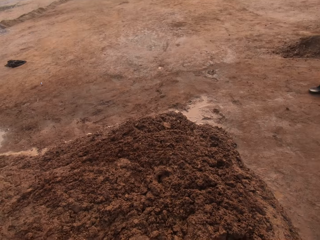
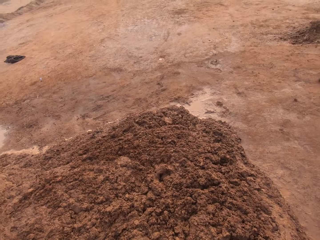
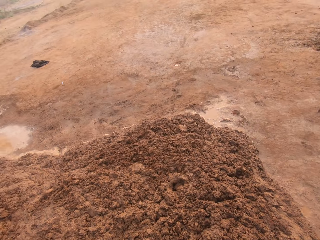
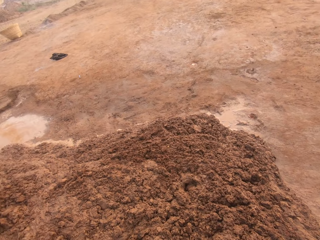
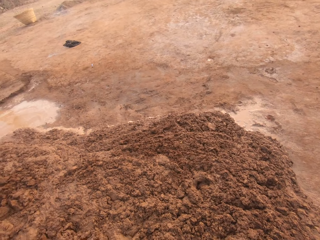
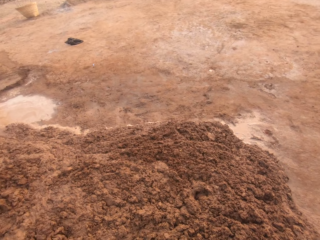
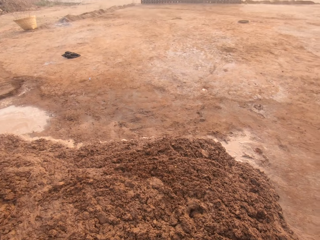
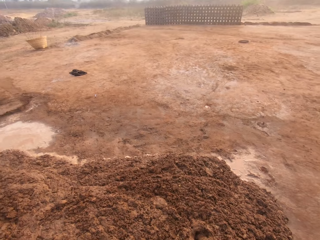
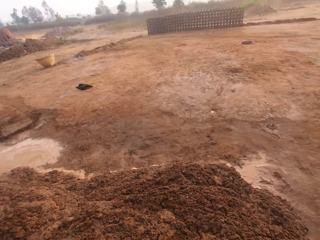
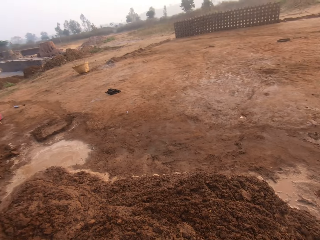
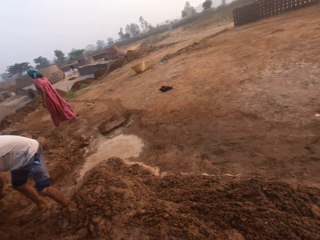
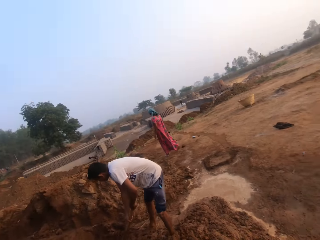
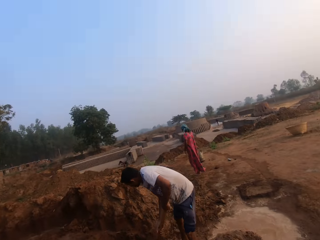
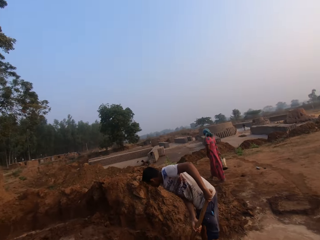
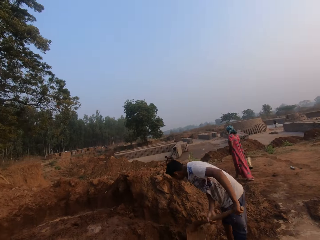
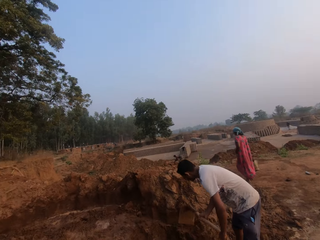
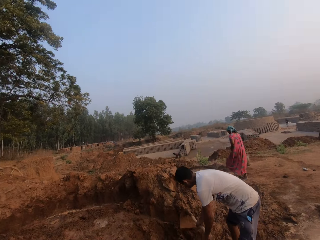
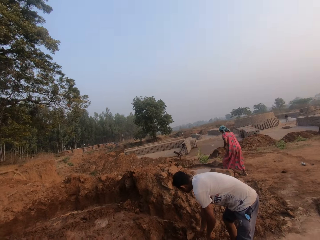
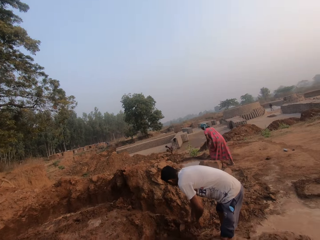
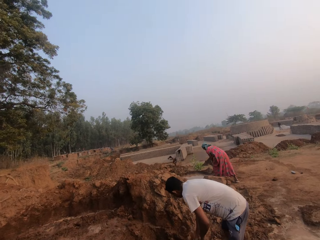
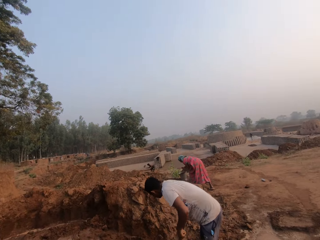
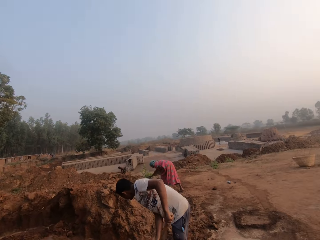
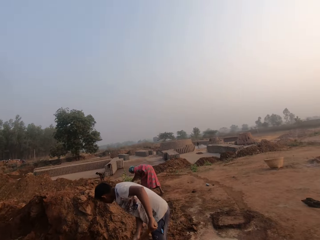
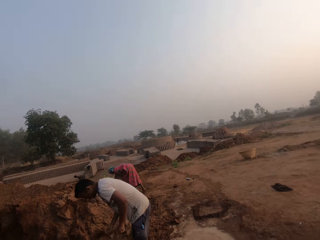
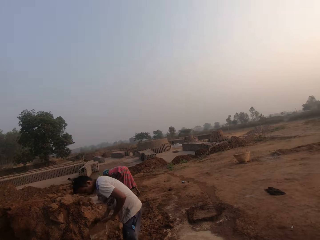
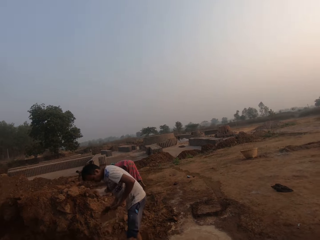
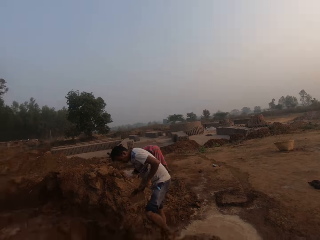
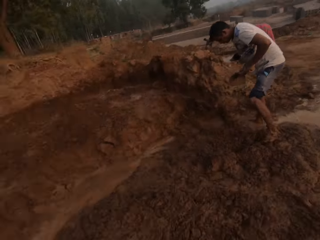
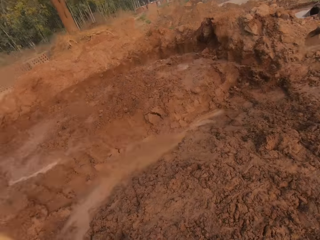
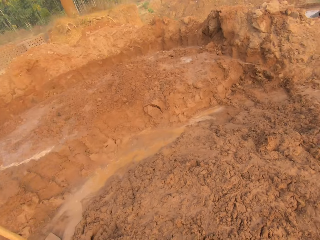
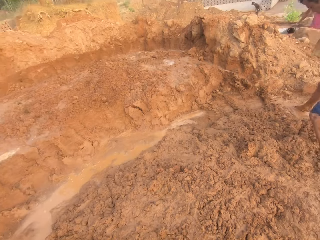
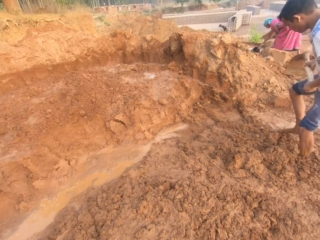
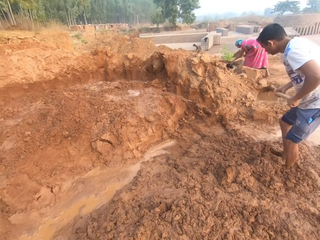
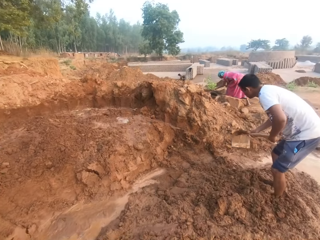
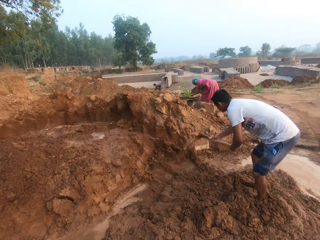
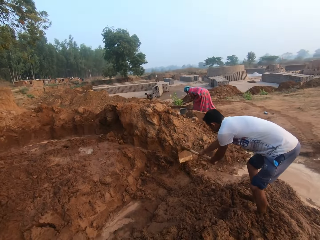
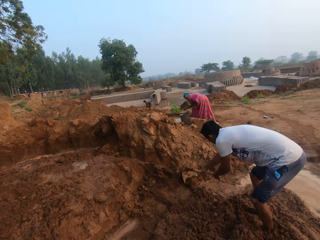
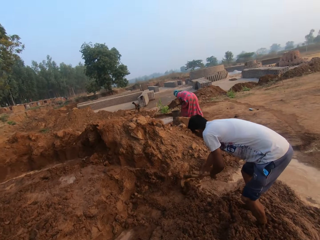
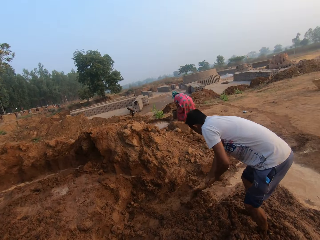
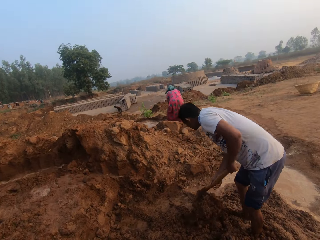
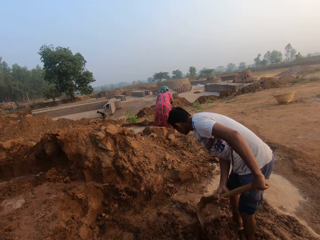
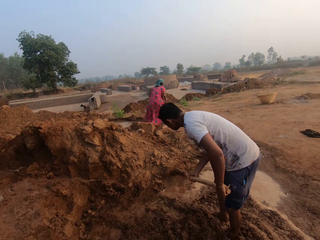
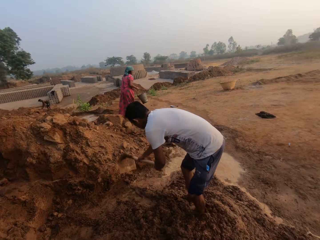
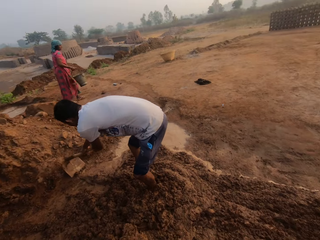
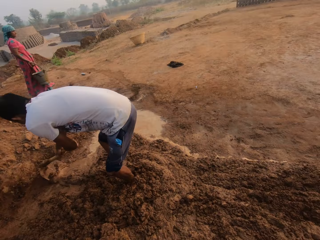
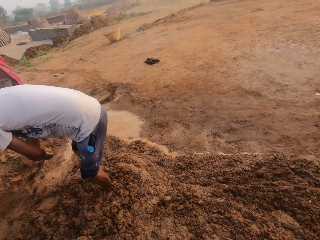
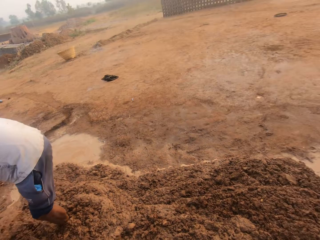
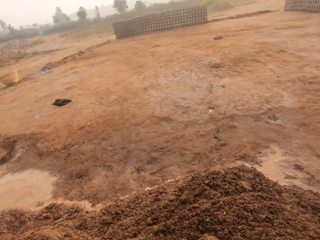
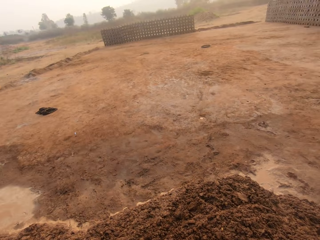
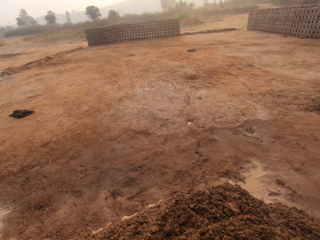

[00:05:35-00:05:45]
The man digs the ground with the hoe in both hands.

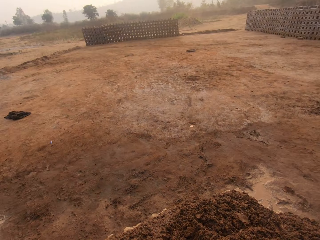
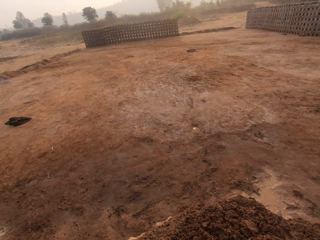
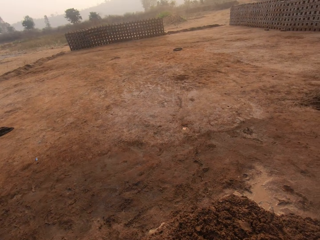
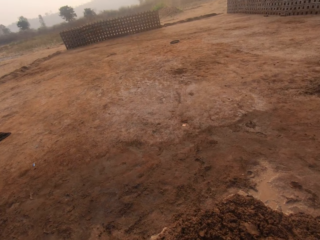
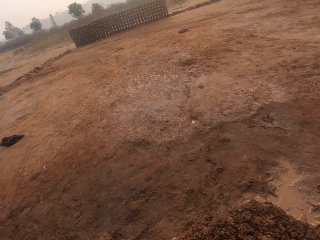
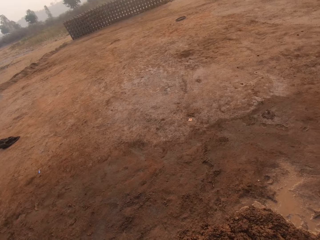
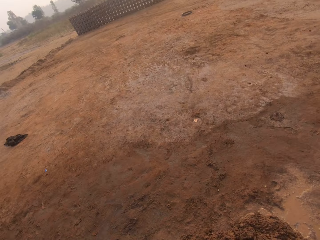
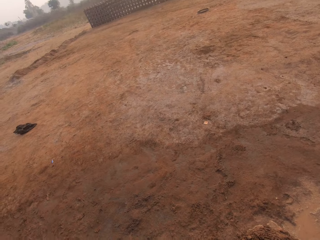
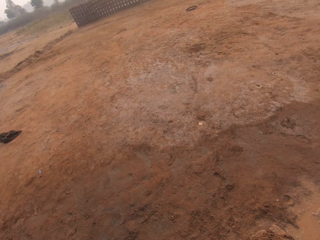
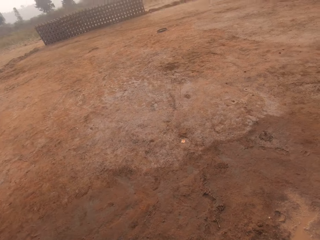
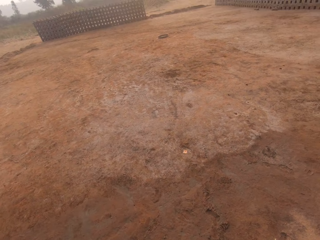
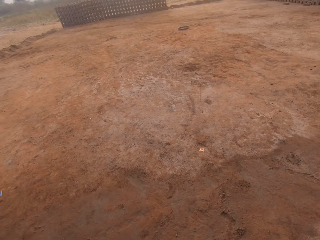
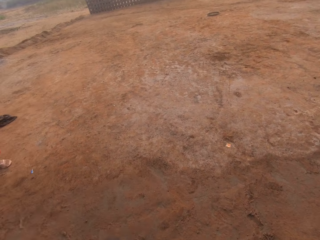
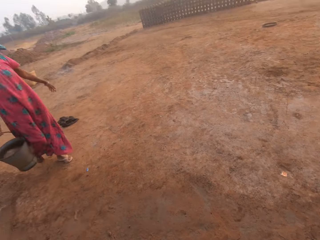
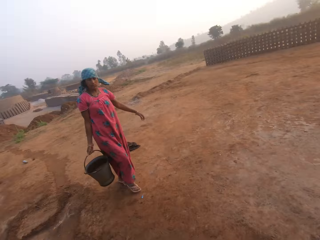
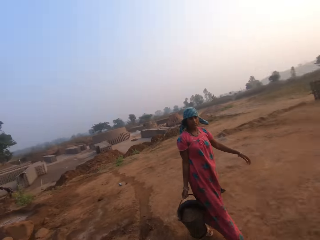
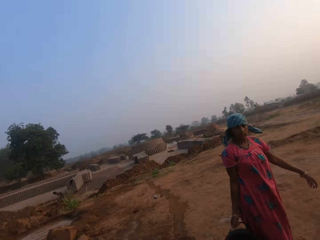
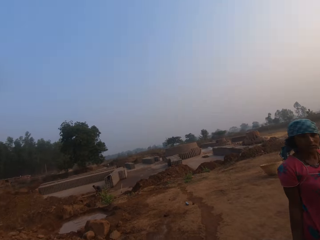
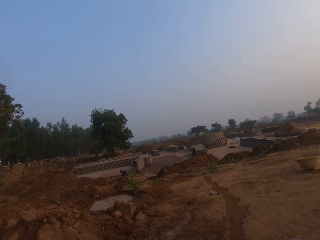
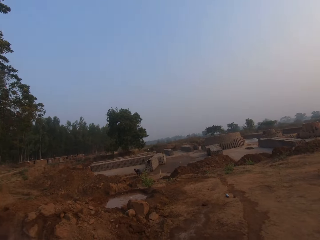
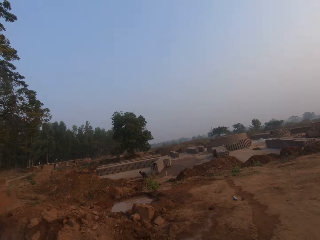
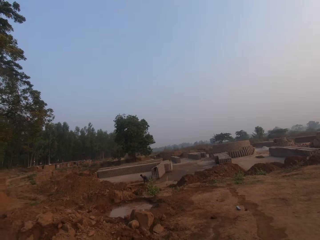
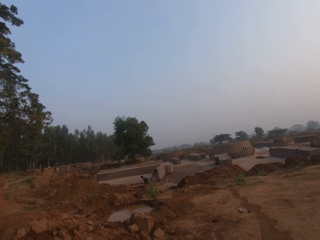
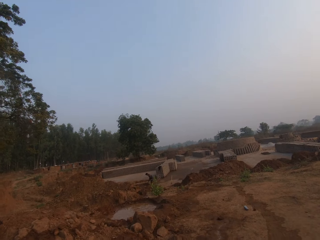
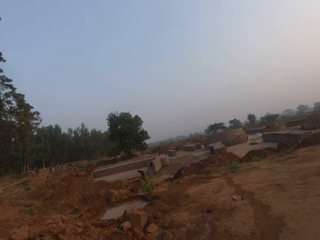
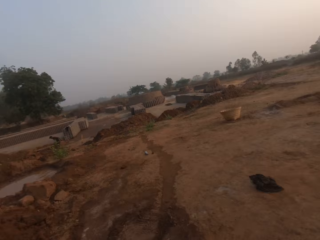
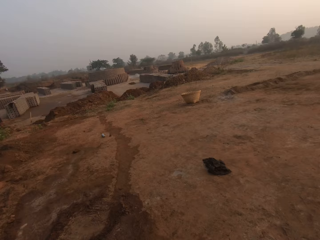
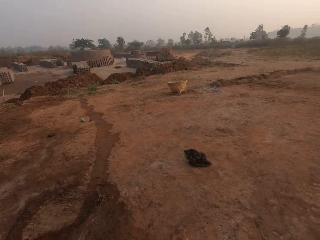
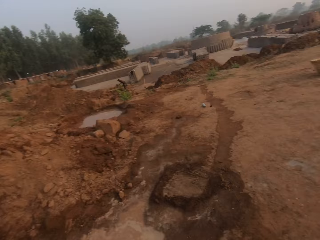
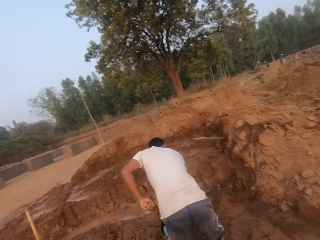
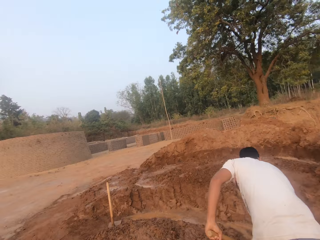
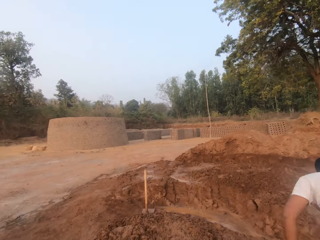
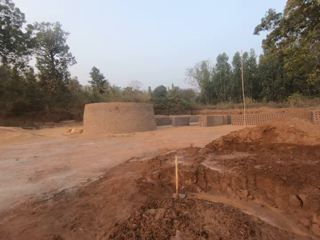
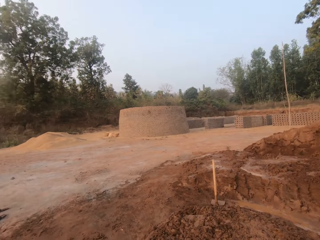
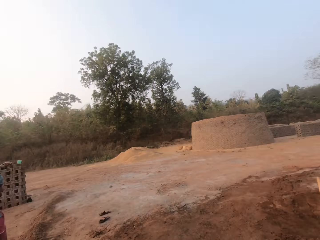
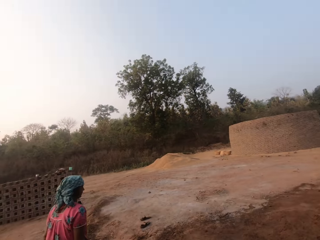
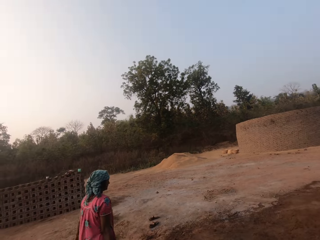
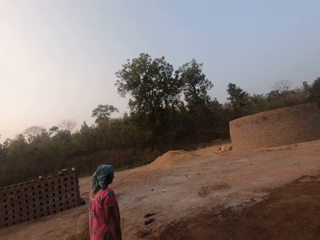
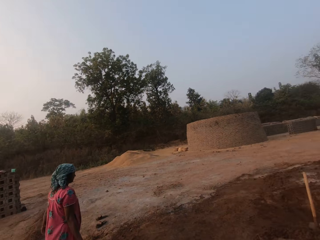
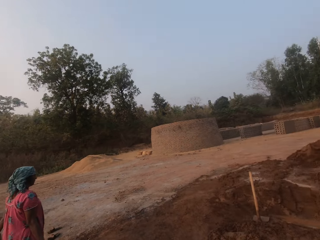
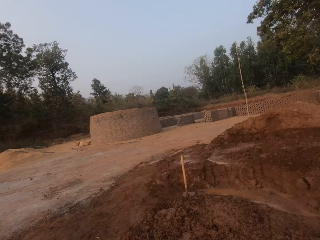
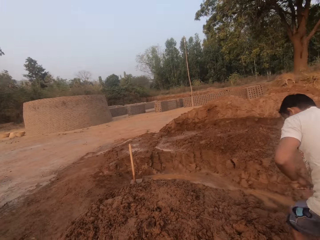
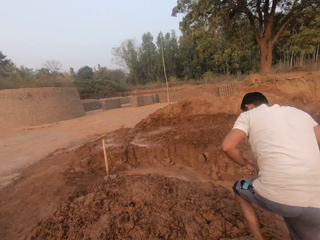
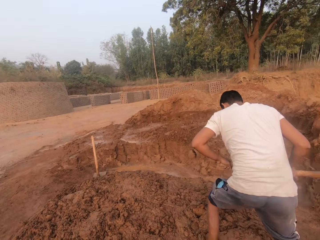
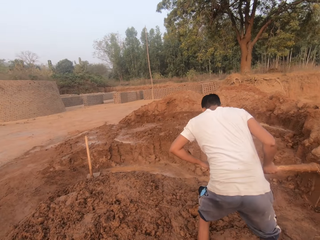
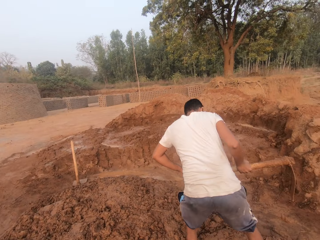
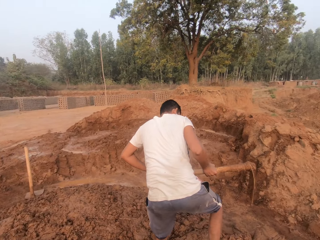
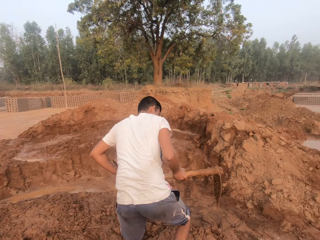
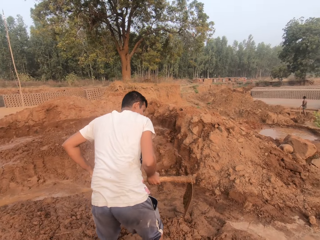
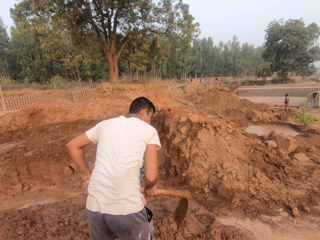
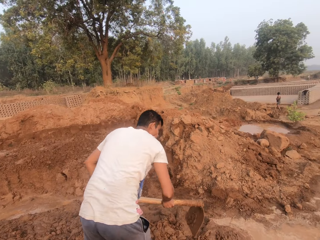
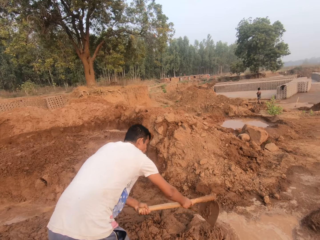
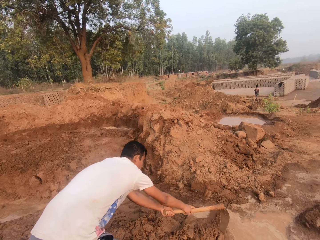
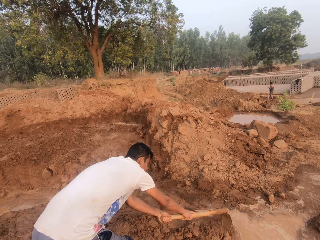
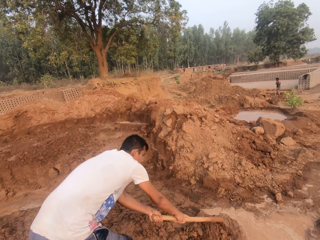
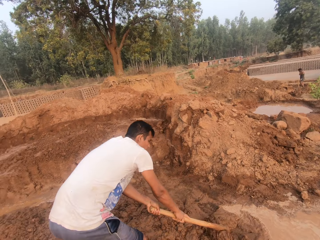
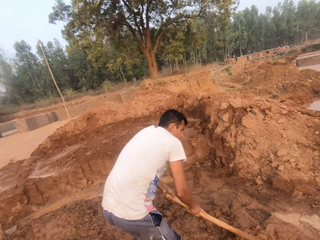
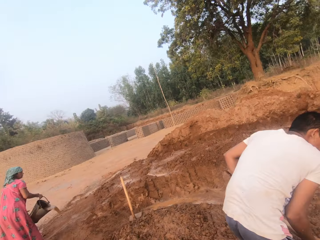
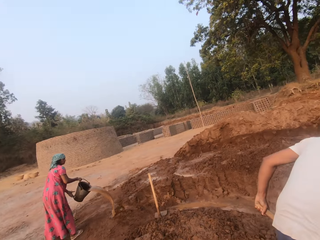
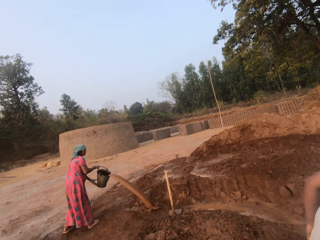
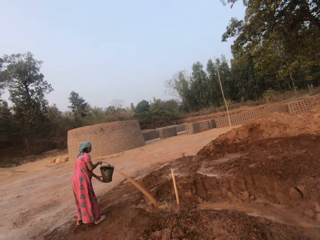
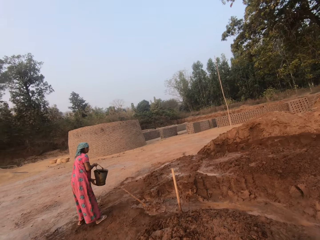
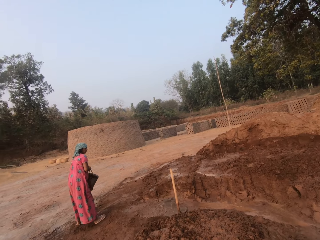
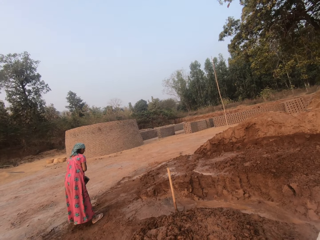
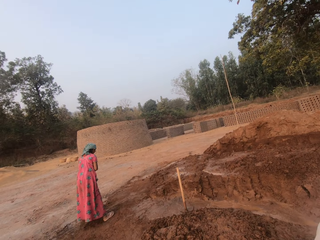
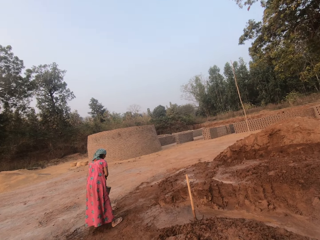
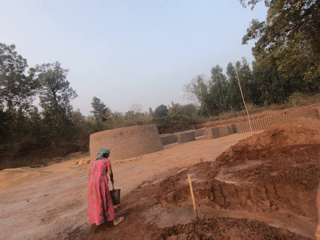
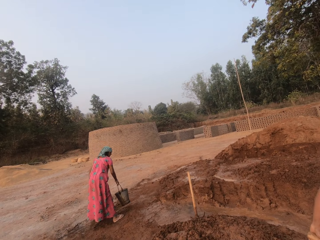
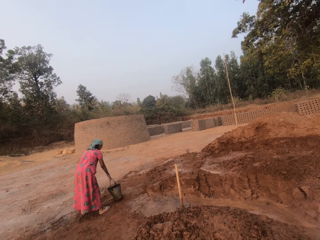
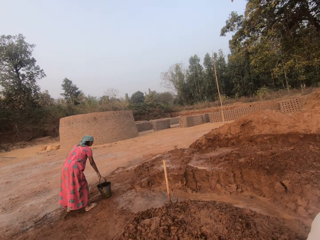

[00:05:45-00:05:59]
A woman carries a bucket. The woman interacts with the camera wearer. The woman pours water from the bucket on the ground with both hands. The woman drops the bucket from her right hand on the ground.
